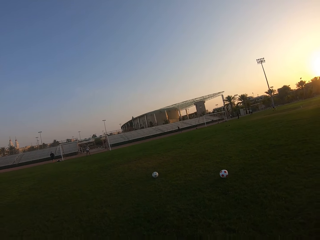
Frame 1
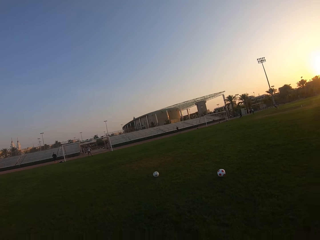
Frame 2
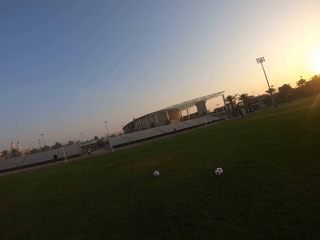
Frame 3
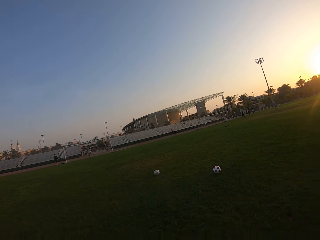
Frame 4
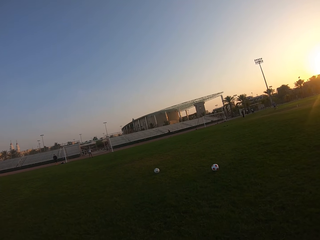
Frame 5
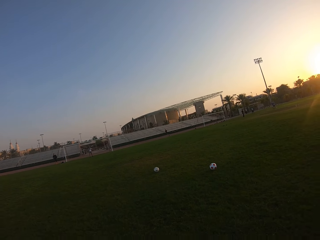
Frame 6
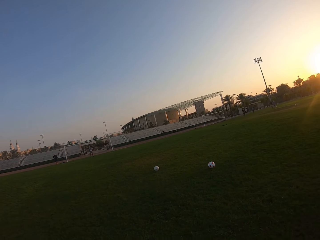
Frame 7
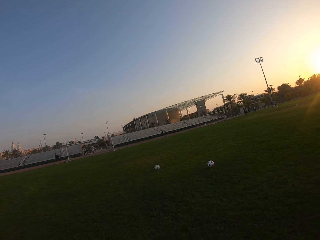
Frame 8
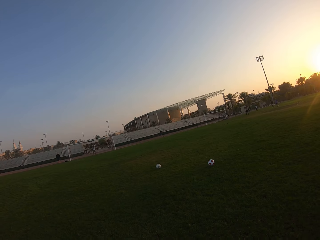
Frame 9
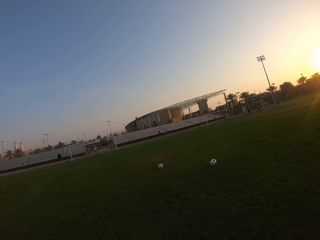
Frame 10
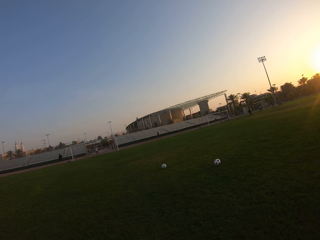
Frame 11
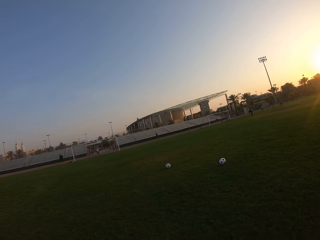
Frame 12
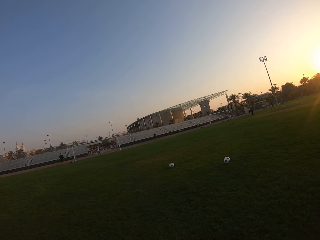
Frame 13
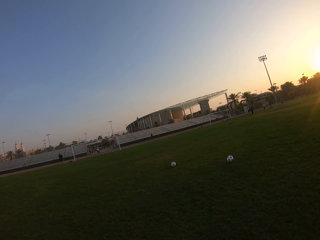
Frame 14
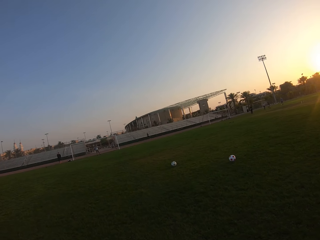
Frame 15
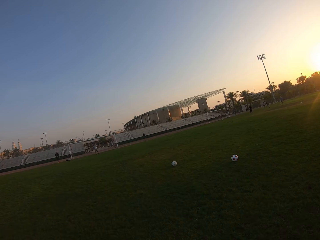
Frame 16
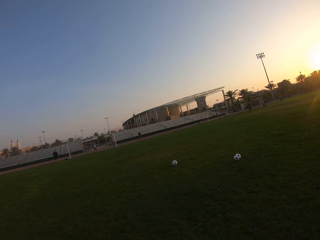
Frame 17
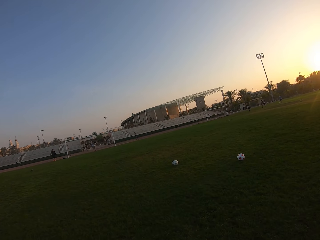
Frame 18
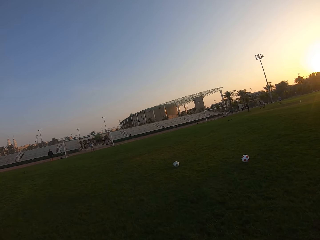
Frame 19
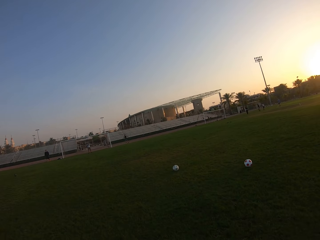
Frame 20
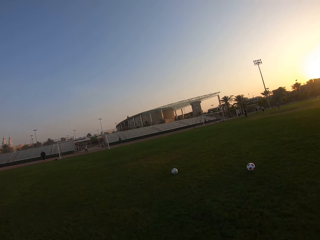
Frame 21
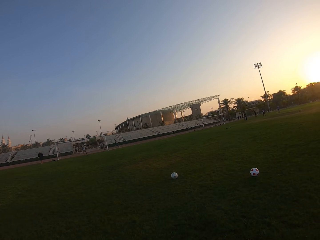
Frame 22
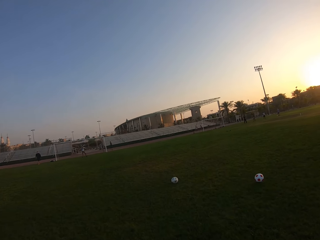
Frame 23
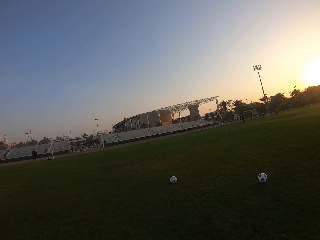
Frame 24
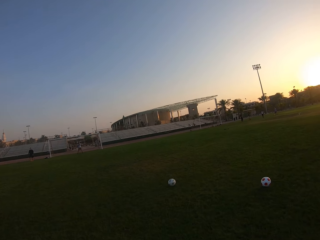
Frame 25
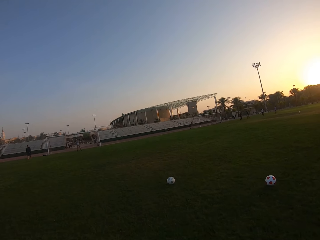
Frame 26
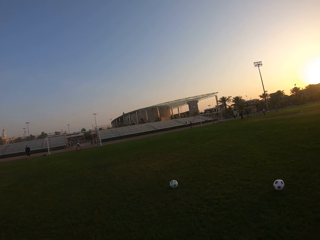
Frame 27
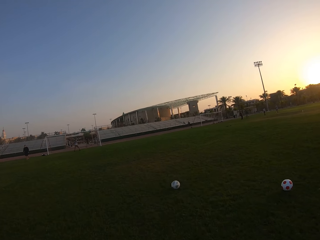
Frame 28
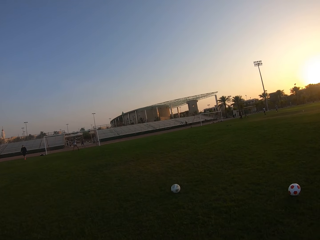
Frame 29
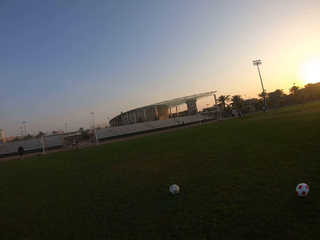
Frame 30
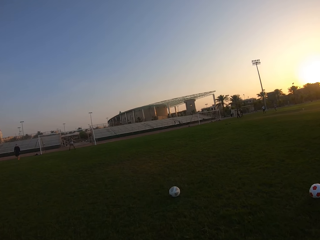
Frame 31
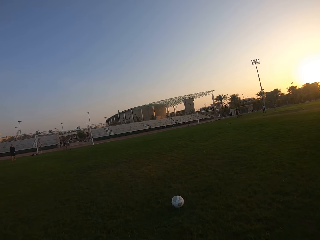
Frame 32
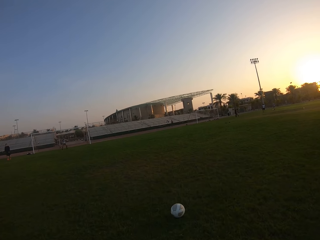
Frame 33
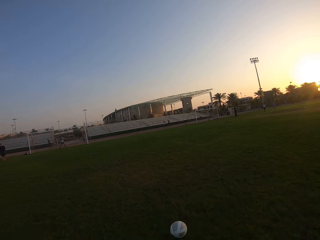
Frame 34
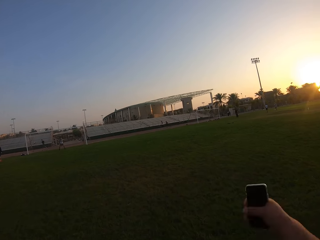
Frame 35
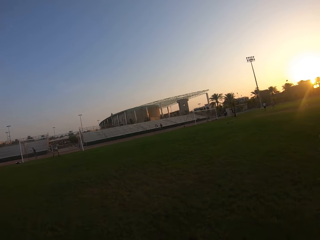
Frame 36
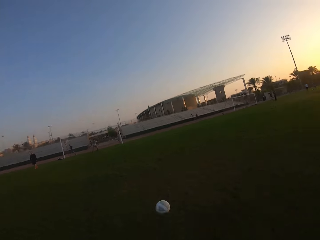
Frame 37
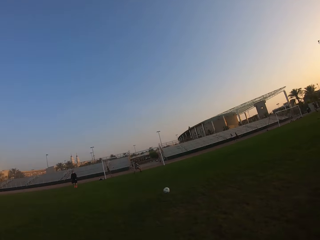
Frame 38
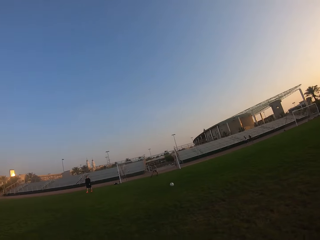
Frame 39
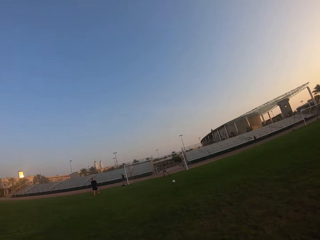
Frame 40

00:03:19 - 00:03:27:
The camera wearer runs towards the ball. They kick the ball.

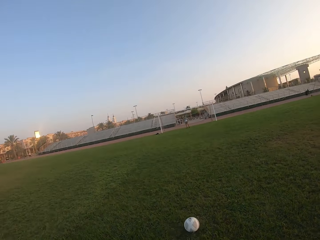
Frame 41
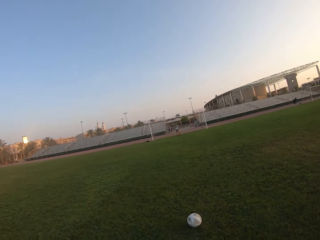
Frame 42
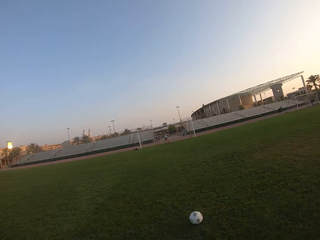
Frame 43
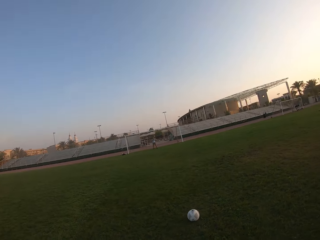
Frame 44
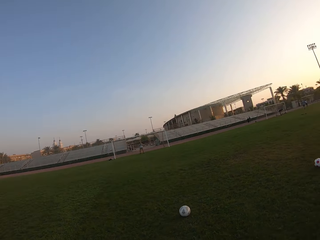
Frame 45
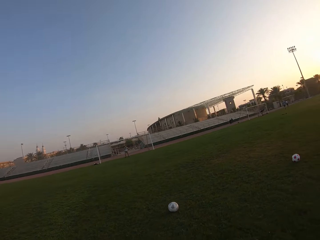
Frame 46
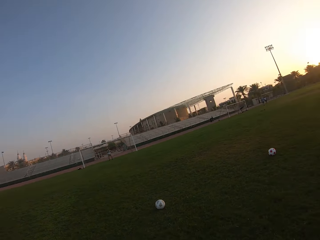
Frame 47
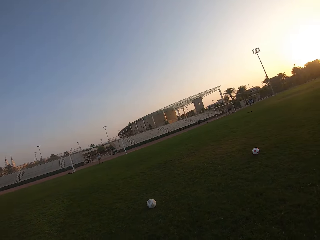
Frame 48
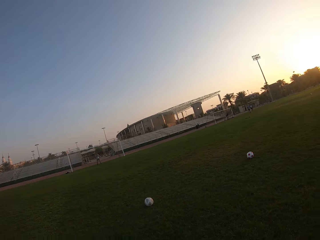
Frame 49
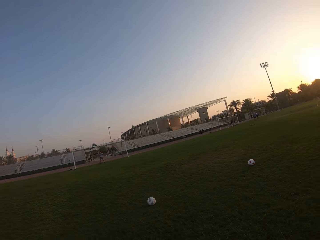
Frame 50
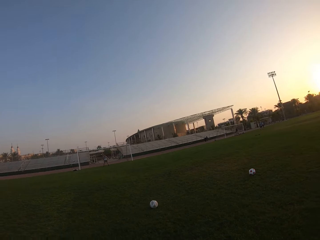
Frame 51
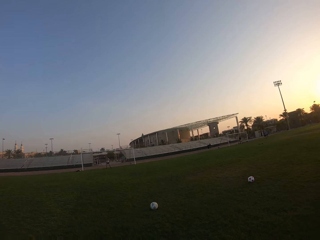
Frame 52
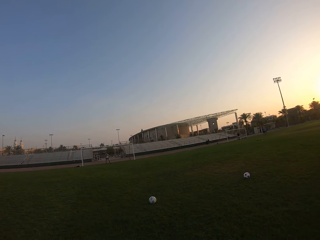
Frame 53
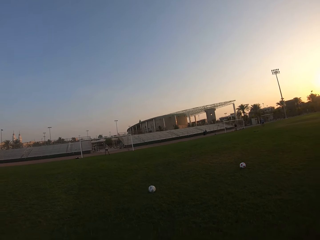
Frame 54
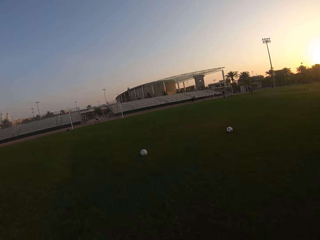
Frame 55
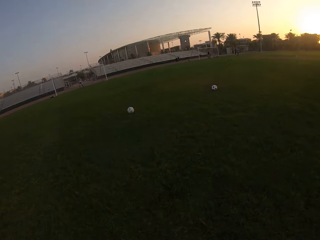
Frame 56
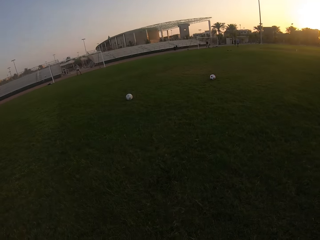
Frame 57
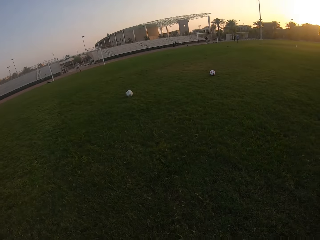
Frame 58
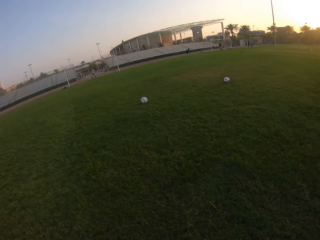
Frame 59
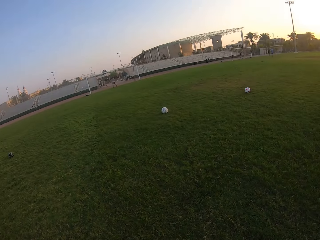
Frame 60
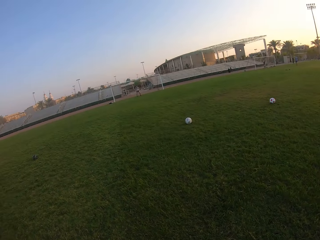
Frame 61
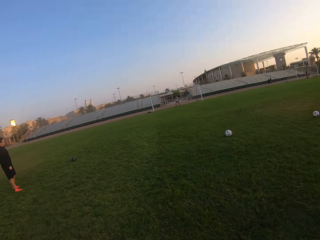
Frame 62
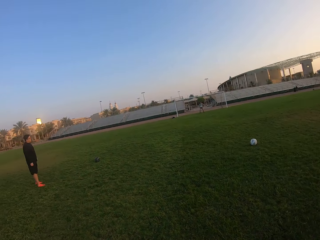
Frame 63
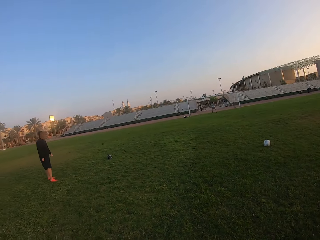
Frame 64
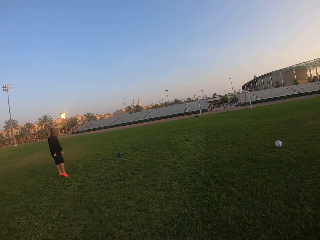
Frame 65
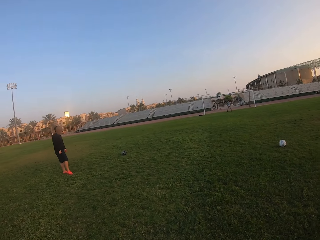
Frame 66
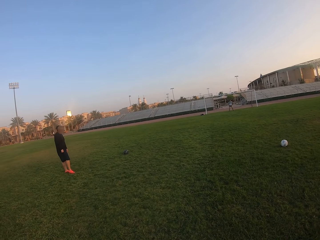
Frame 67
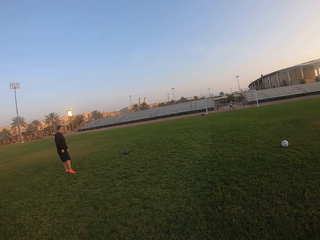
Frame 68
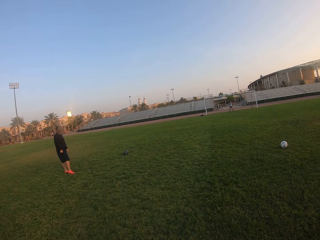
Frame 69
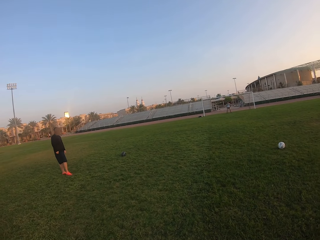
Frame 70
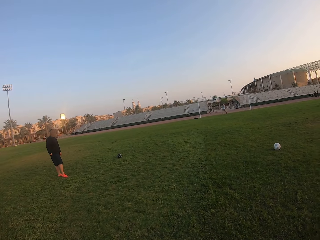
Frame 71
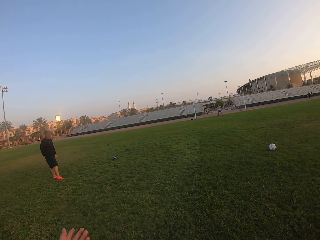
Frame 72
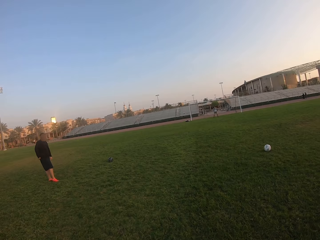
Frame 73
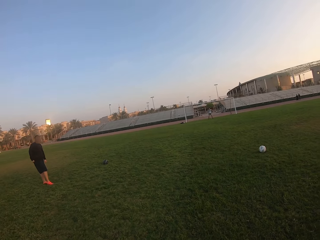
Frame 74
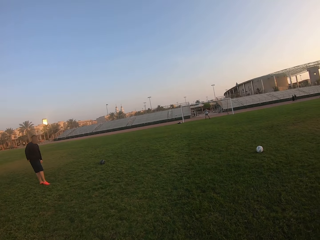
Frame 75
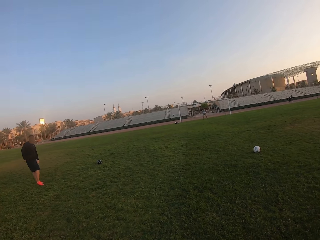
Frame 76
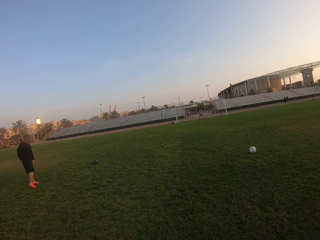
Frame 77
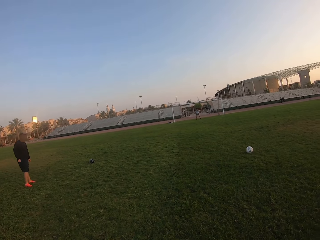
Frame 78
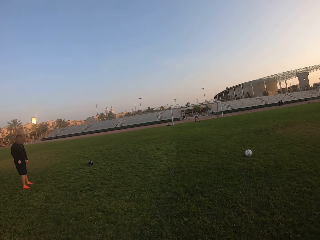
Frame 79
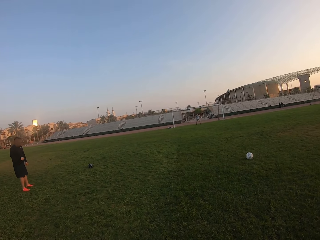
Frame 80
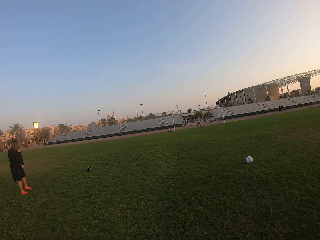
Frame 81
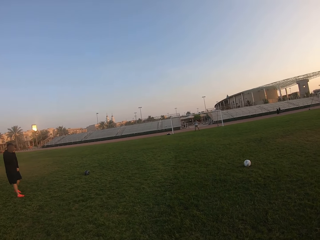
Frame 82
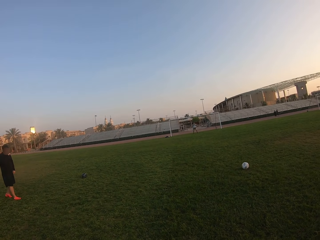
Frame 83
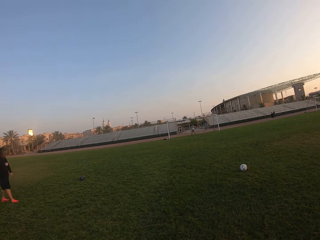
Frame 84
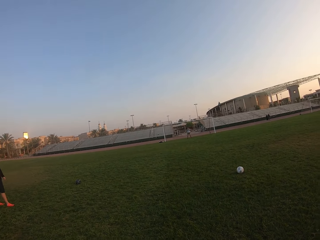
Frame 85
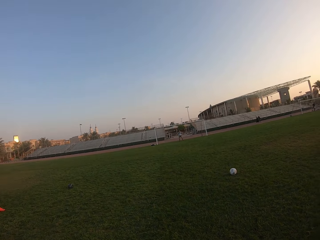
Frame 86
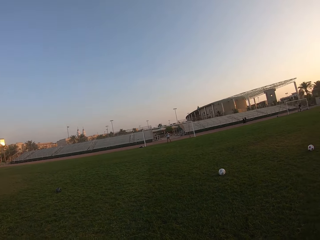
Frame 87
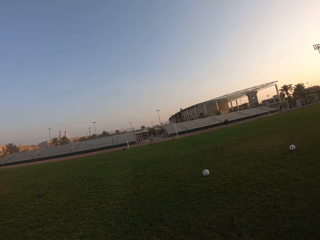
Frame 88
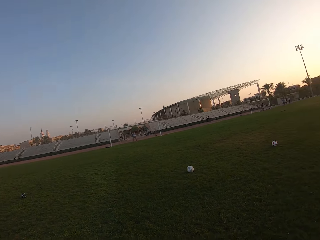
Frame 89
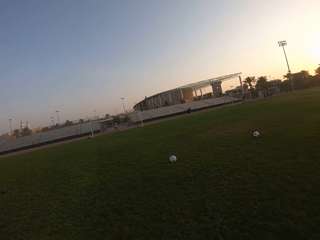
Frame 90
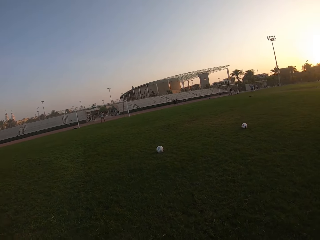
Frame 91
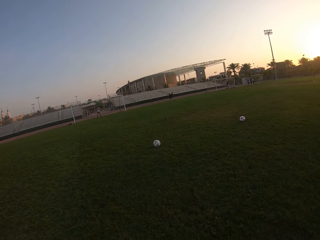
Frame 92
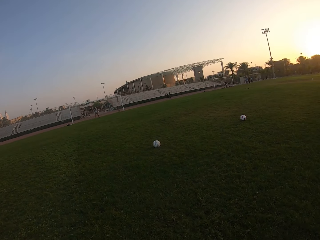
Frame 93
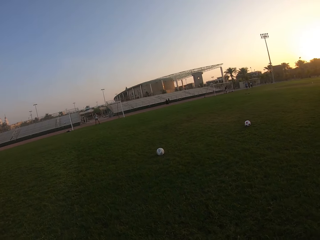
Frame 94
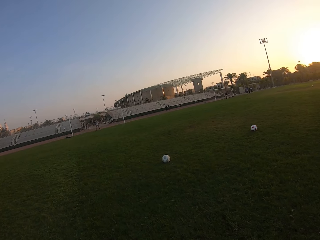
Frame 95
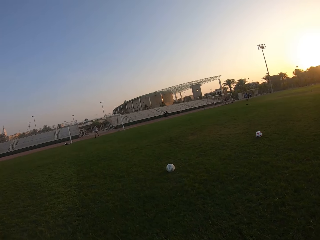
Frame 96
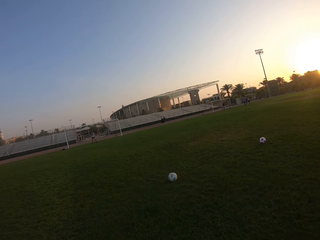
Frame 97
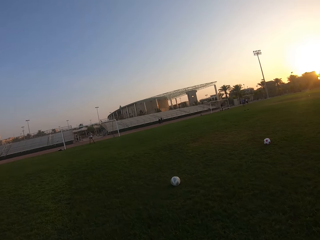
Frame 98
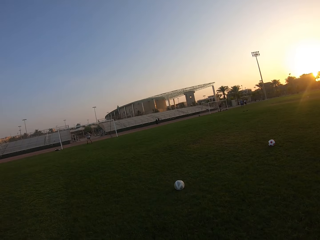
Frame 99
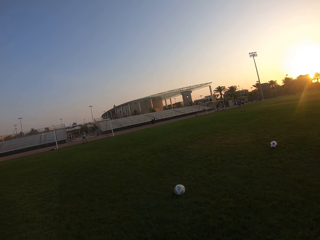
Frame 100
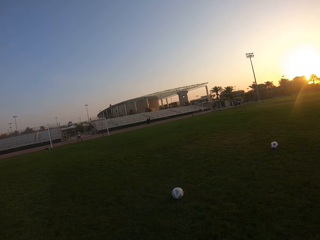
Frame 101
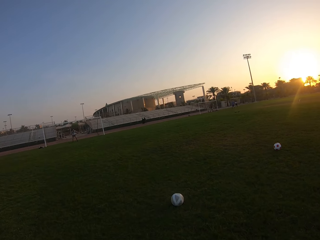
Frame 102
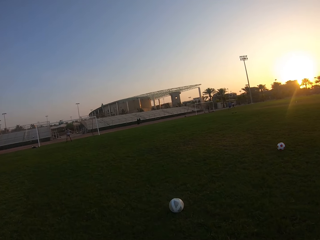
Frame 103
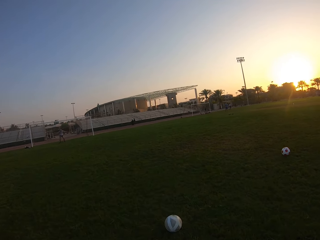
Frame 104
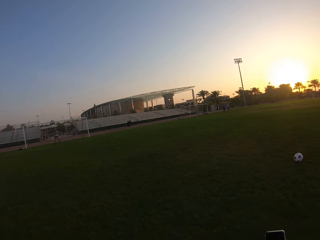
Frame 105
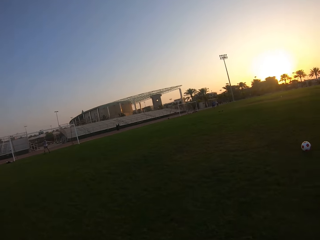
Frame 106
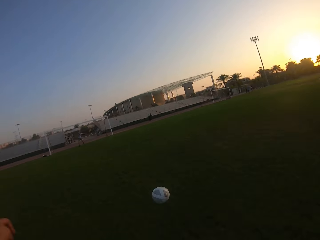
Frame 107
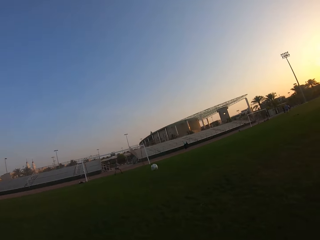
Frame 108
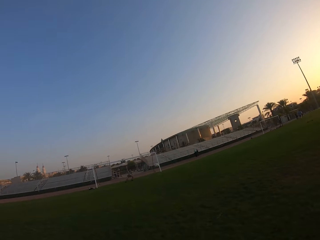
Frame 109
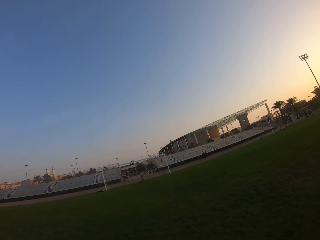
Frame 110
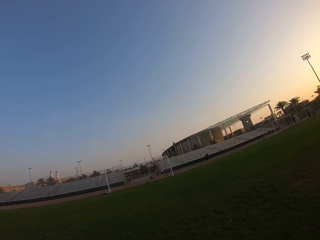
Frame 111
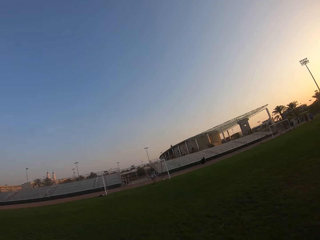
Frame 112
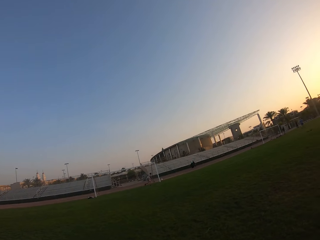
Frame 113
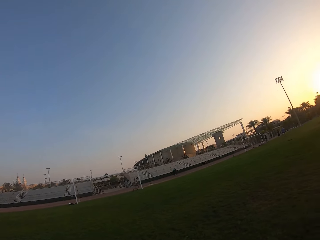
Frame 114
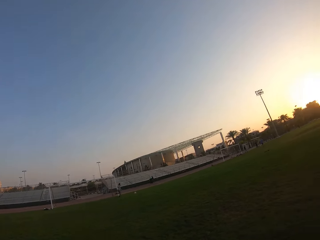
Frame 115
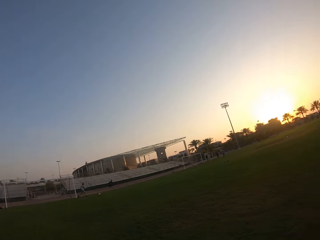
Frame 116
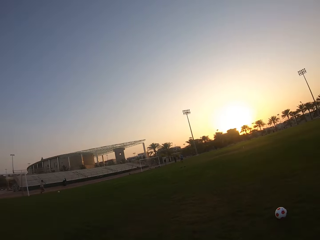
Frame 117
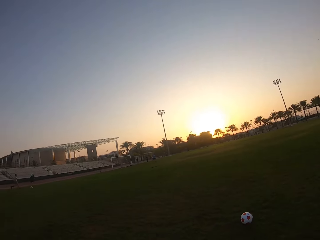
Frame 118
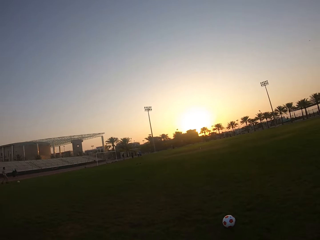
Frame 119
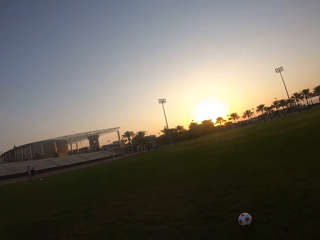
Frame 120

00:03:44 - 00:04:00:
The camera wearer is kicking the ball. They move backwards. They stare around. They kick the ball. A man catches the ball.
